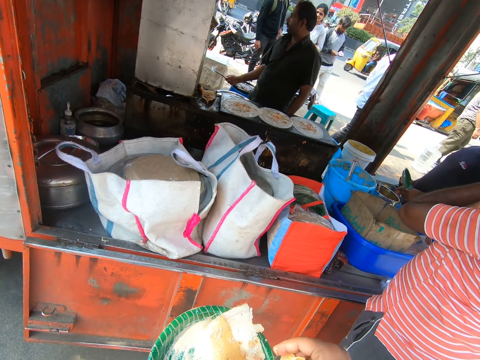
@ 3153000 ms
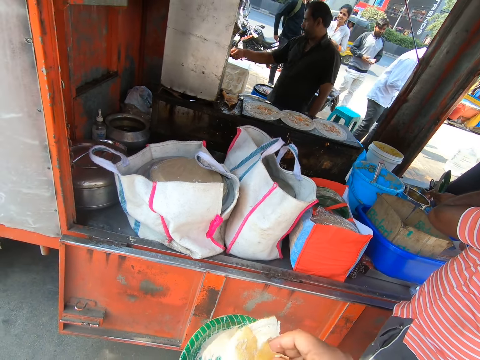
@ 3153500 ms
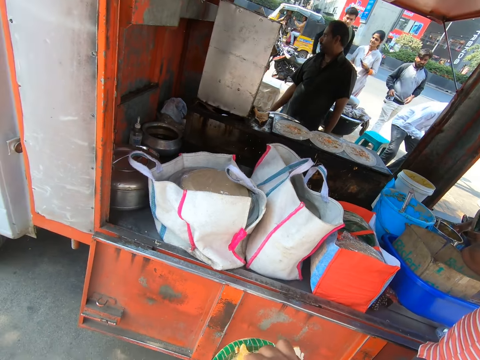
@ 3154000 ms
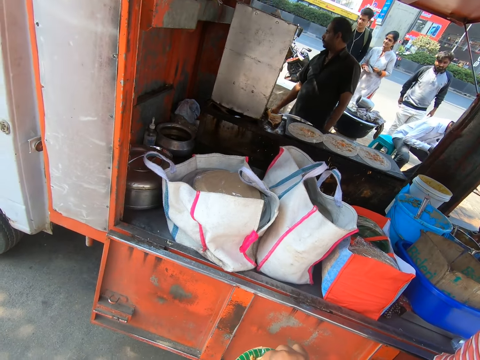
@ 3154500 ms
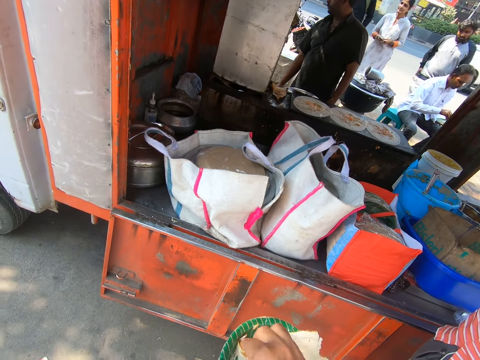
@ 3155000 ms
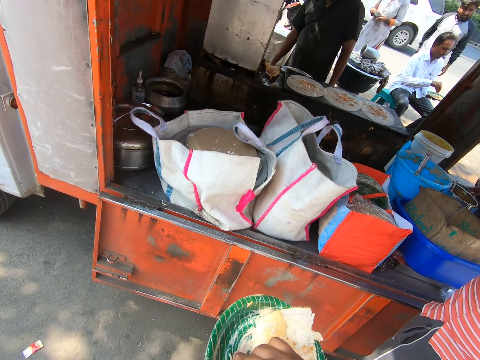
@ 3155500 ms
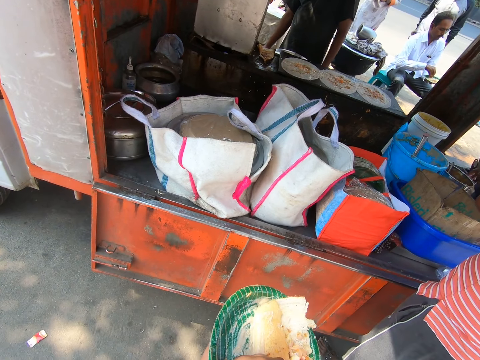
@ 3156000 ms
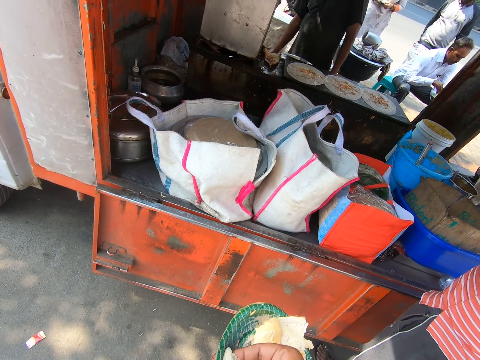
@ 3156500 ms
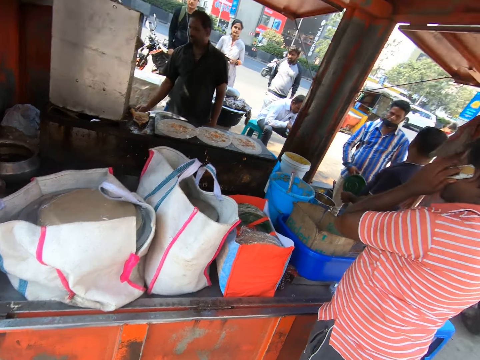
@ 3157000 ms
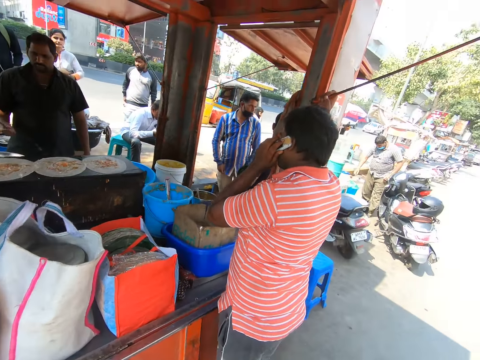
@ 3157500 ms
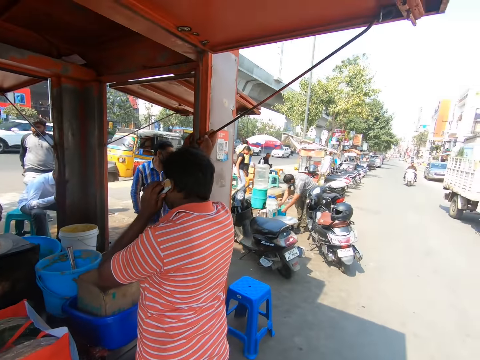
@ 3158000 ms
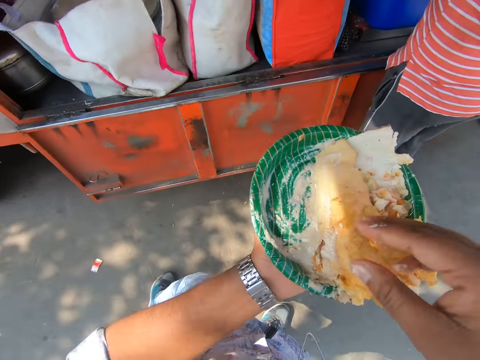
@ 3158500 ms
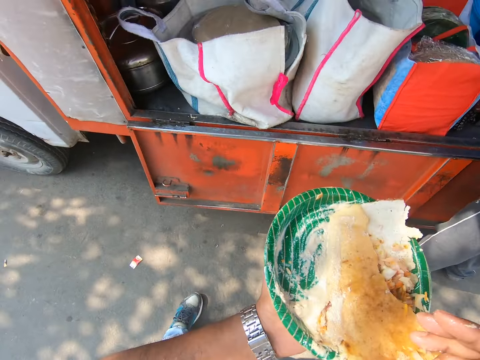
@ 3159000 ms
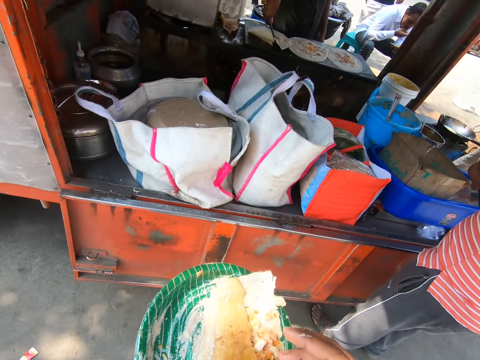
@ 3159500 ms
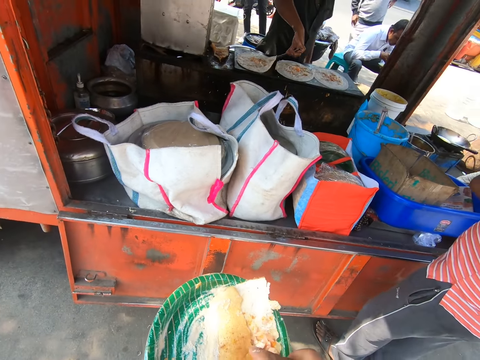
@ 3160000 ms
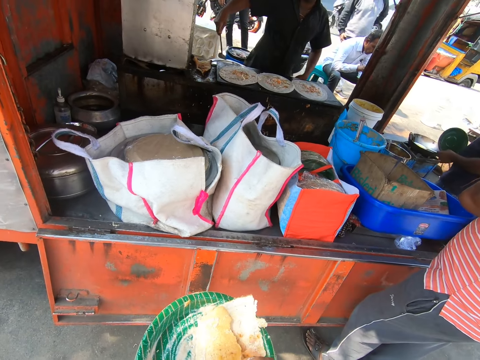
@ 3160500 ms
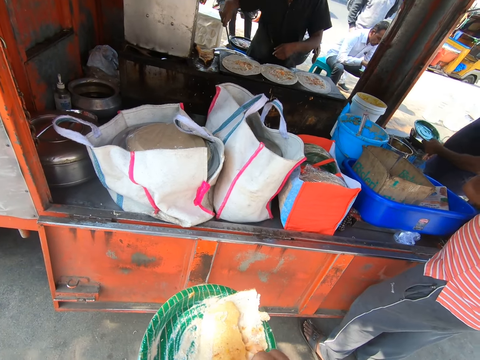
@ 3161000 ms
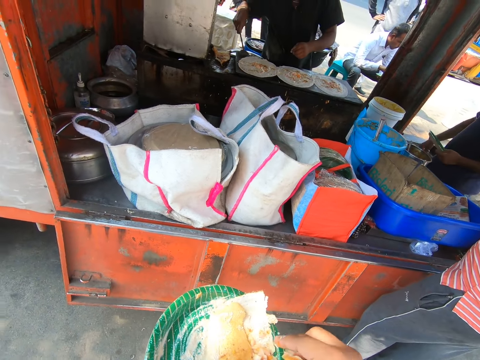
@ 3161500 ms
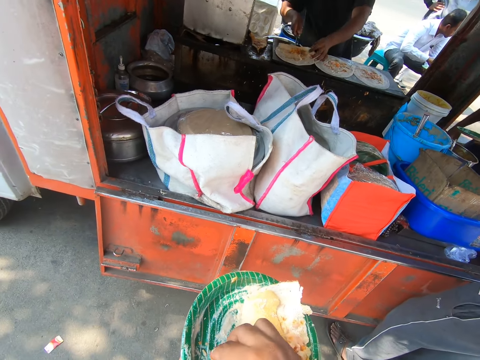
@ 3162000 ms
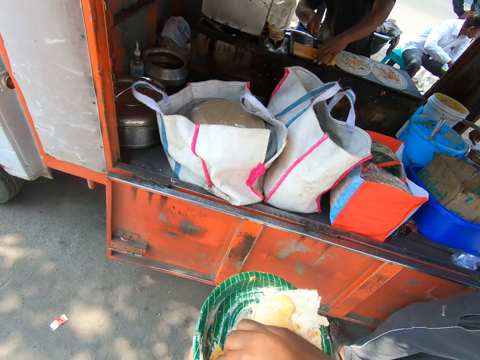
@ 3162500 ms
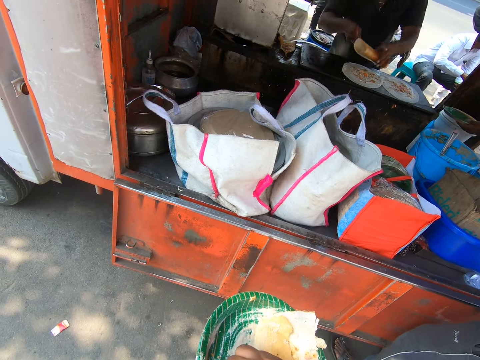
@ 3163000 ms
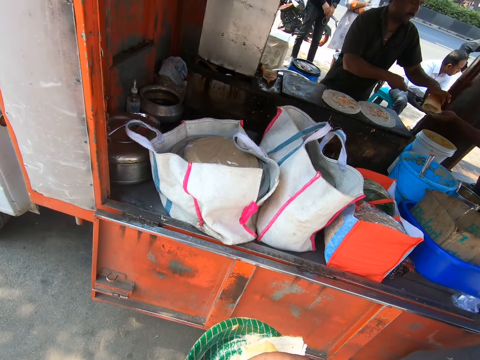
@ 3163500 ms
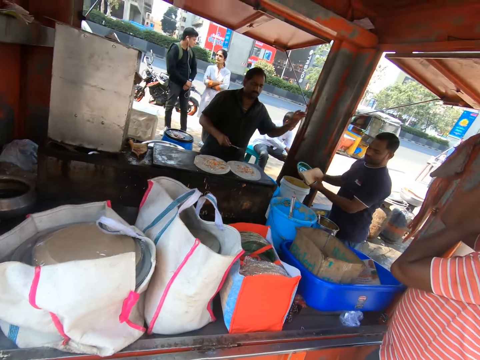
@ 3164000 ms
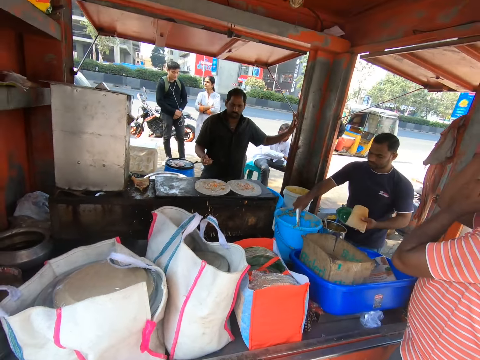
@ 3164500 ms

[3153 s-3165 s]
A man circles the spoon in his right hand around the karam dosa on the gas cooker. He puts the spoon in his right hand under the karam dosa on the gas cooker. He rolls the karam dosa on the gas cooker with his left hand. He picks up the karam dosa on the gas cooker with his left hand and the spoon in his right hand. He drops the karam dosa in his left hand on a plate in another man's left hand.

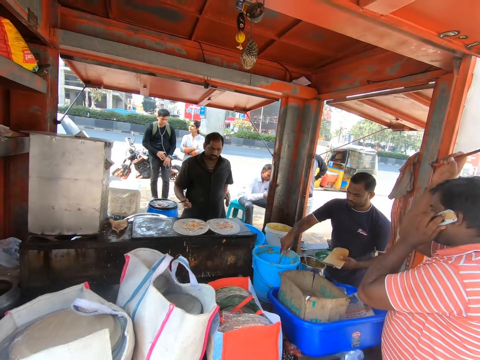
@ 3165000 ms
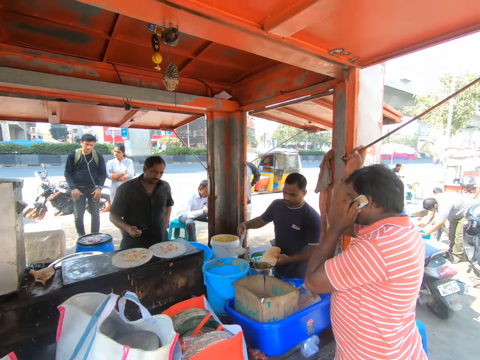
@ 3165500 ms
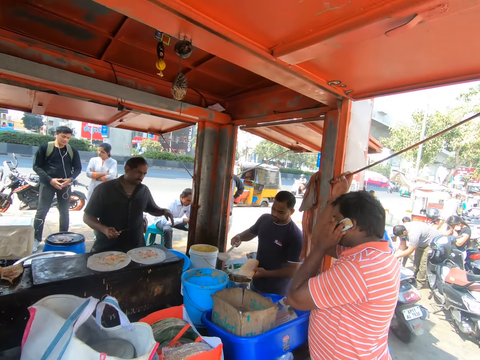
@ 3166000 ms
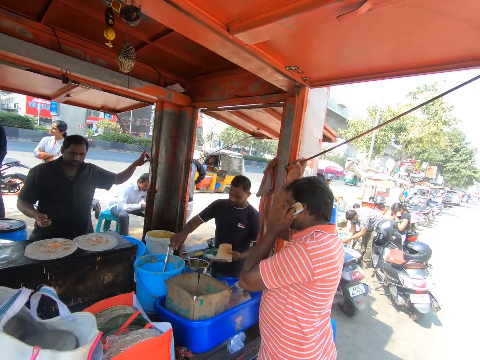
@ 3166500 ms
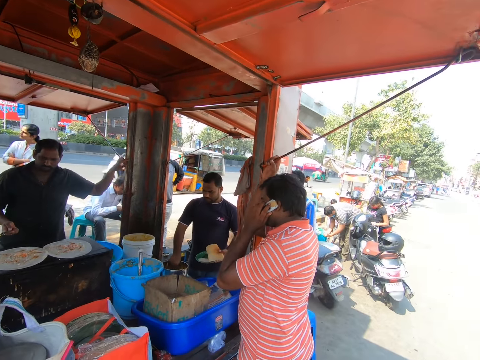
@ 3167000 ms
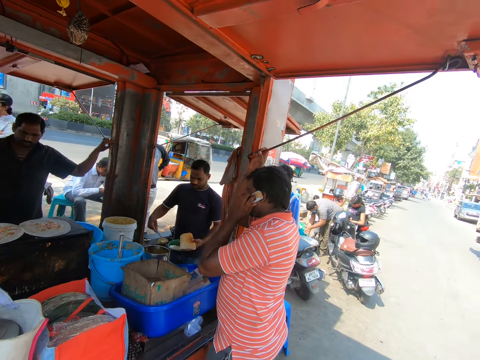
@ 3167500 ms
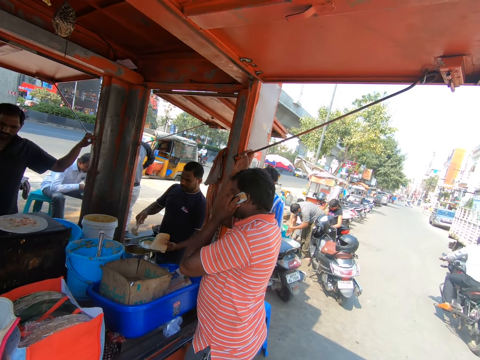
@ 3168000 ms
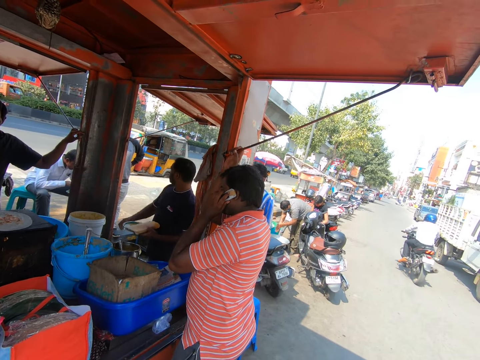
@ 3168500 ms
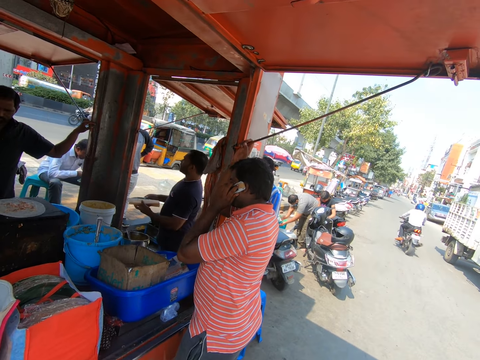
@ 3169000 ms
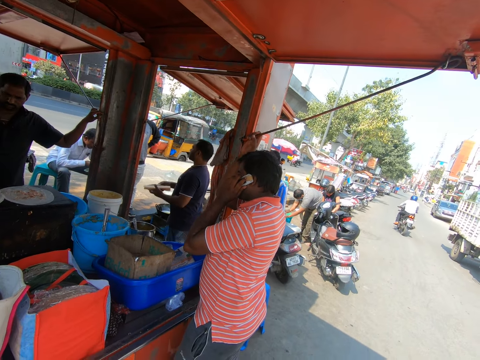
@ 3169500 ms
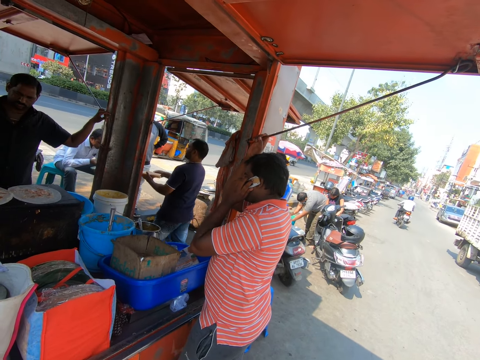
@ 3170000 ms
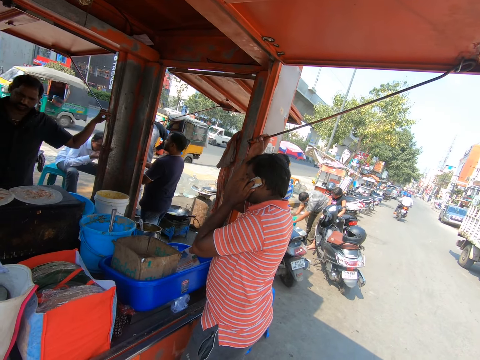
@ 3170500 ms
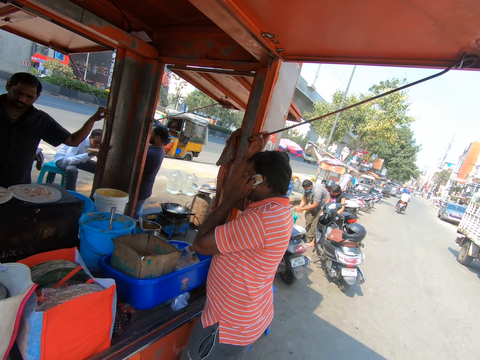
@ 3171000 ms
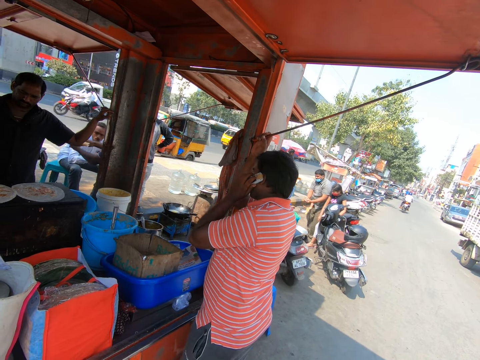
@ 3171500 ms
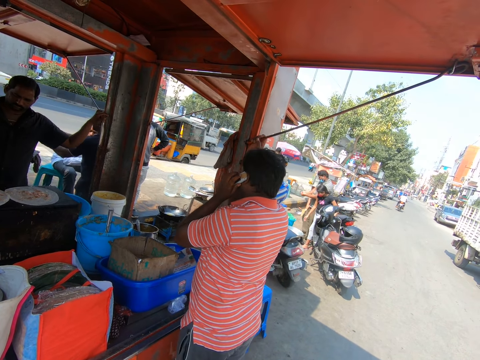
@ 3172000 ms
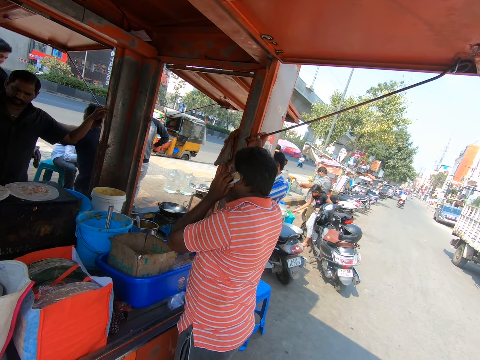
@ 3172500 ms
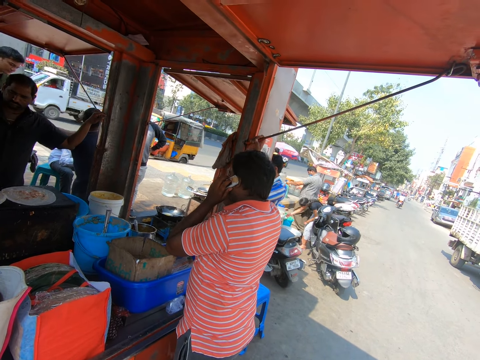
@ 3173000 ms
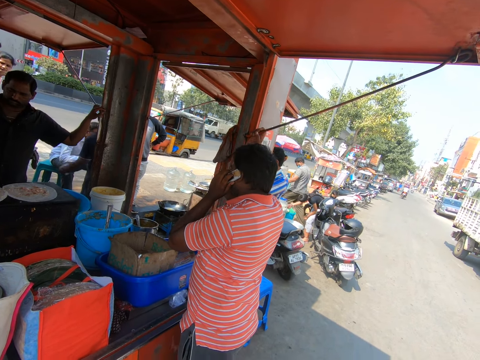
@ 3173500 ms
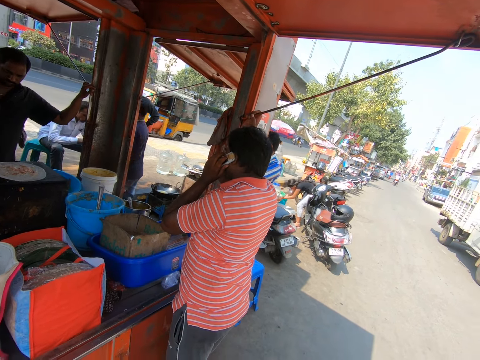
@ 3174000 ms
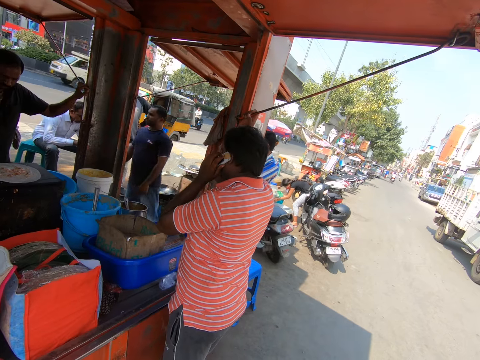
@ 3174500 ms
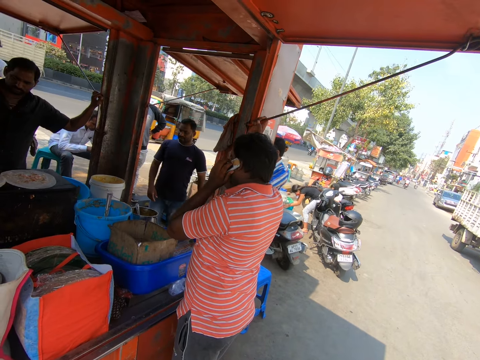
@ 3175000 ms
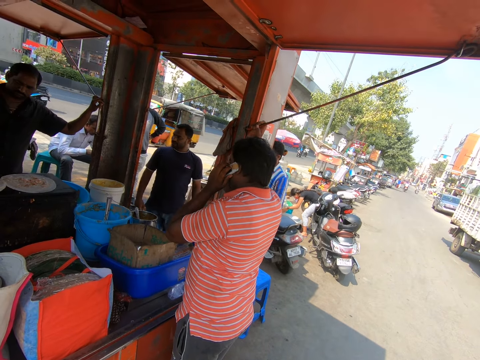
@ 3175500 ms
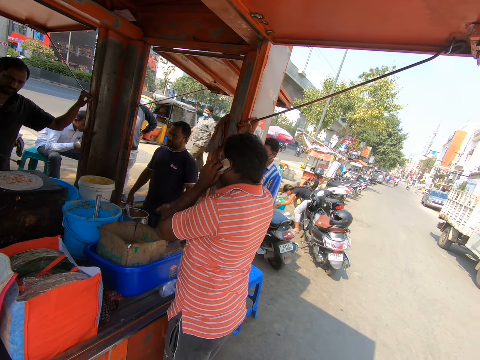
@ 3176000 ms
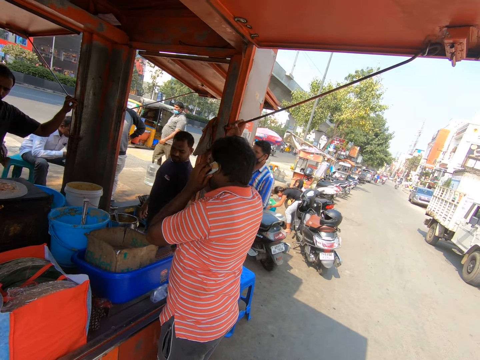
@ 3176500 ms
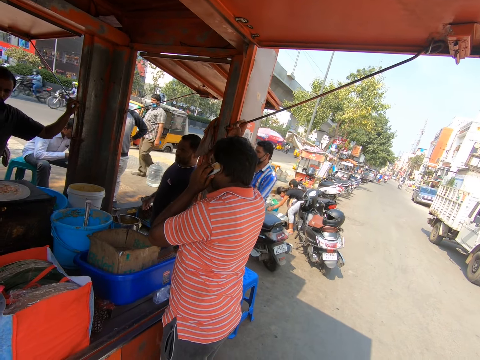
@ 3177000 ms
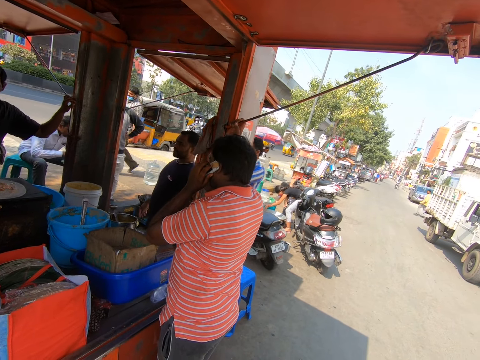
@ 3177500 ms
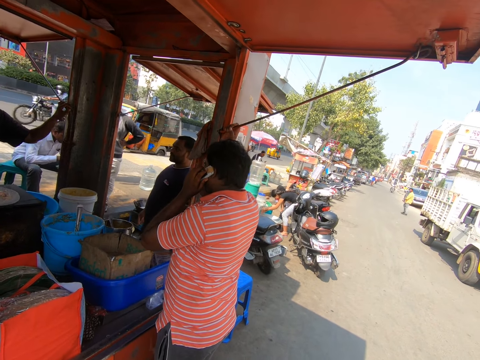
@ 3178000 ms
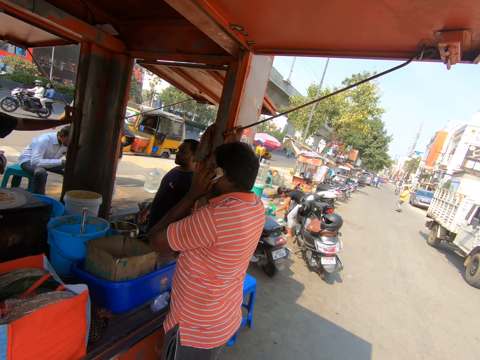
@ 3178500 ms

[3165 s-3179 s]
A man holds the spoon in the bucket on the counter with his right hand. The camera wearer looks around. The man packs some soup from the bucket on the table with the spoon in his right hand. A person serves food. The man pours the soup in the spoon in his right hand into the plate in his left hand. He drops the spoon in his right hand into the bucket on the counter. He holds the spoon in the stainless bucket on the counter with his right hand. He packs some soup from the stainless bucket on the table with the spoon in his right hand. He pours the soup in the spoon in his right hand into the plate in his left hand. He drops the spoon in his right hand into the stainless bucket on the counter. He holds the plate in his left hand with his right hand. The person moves around. Another man collects the plate from the first man with his hands. The first man picks up a plate on the counter with his left hand.
